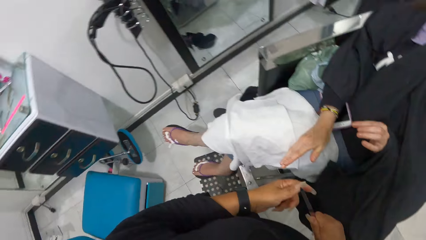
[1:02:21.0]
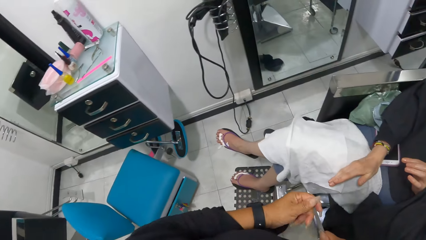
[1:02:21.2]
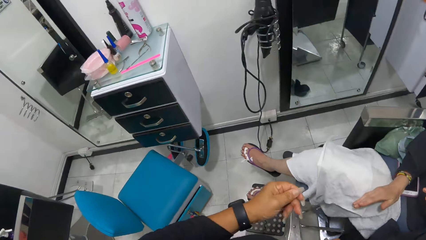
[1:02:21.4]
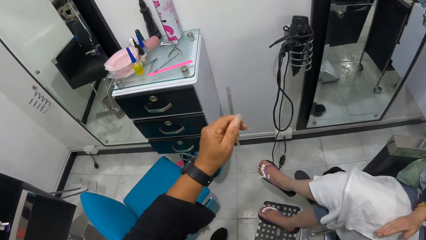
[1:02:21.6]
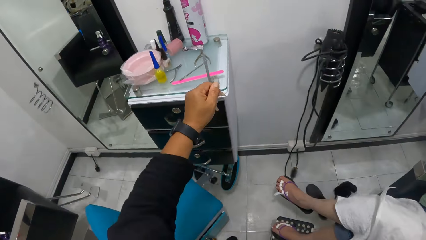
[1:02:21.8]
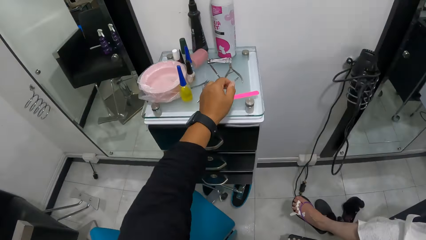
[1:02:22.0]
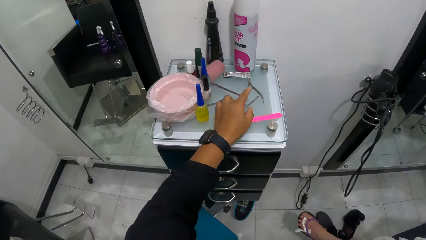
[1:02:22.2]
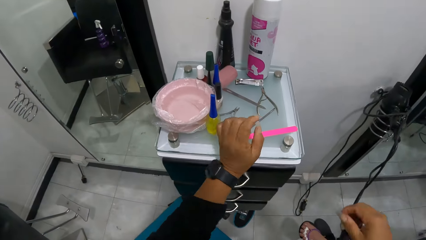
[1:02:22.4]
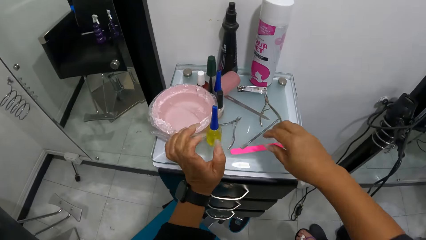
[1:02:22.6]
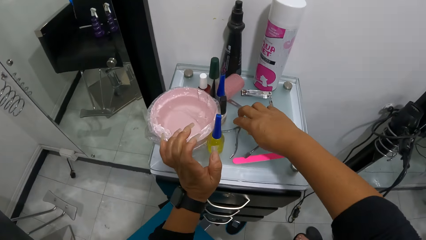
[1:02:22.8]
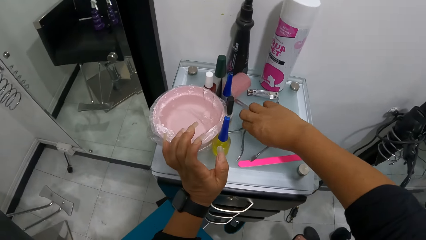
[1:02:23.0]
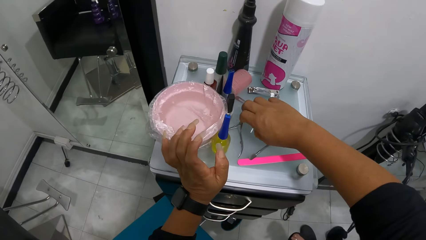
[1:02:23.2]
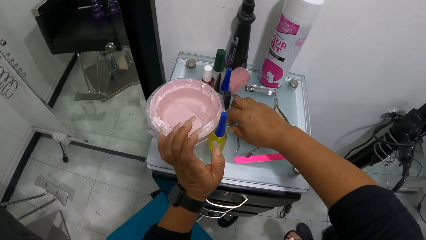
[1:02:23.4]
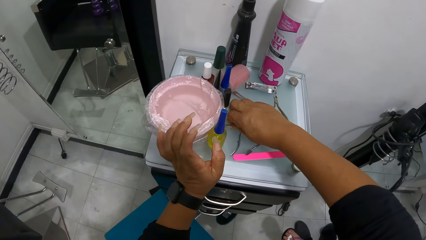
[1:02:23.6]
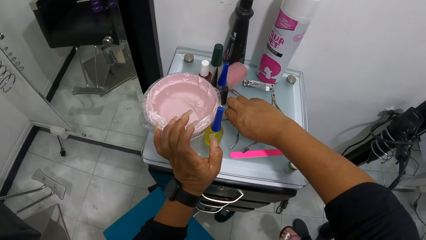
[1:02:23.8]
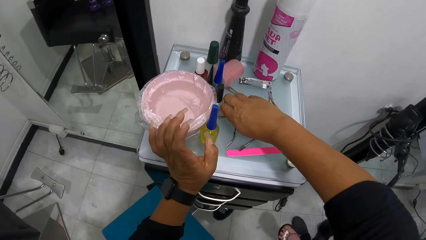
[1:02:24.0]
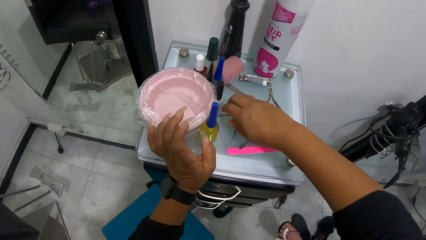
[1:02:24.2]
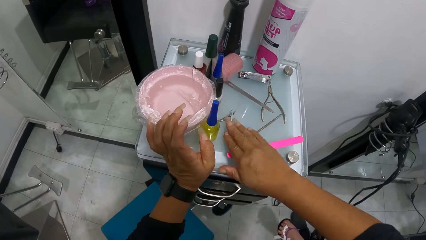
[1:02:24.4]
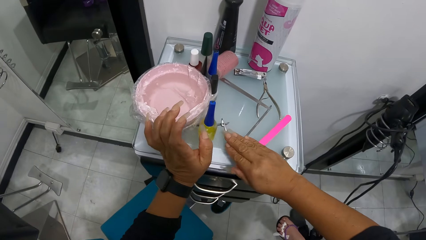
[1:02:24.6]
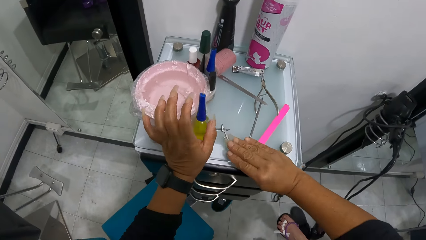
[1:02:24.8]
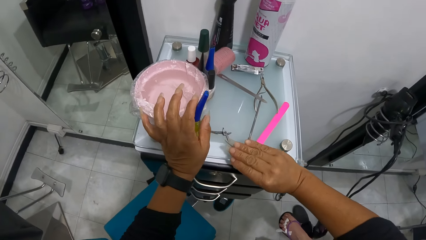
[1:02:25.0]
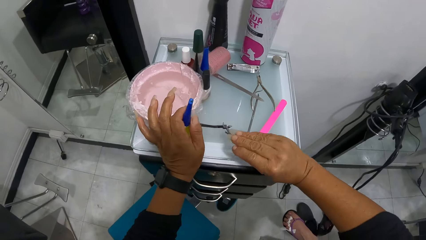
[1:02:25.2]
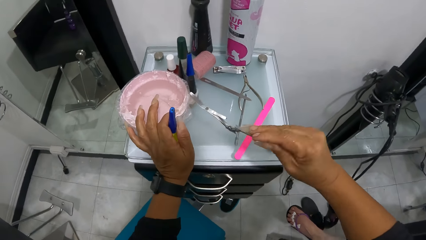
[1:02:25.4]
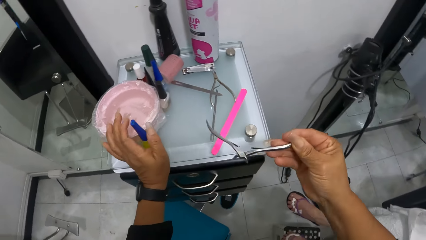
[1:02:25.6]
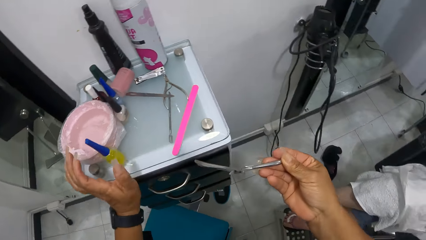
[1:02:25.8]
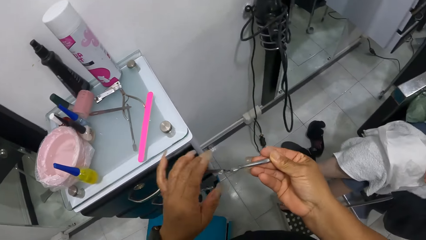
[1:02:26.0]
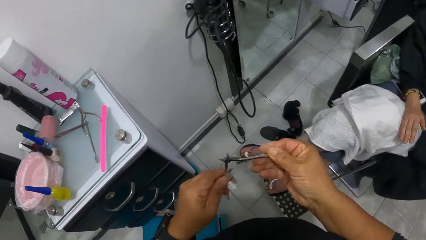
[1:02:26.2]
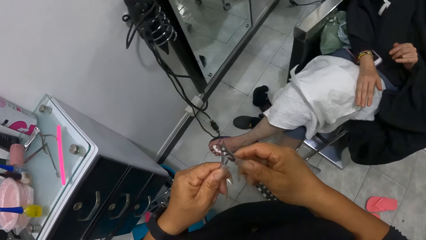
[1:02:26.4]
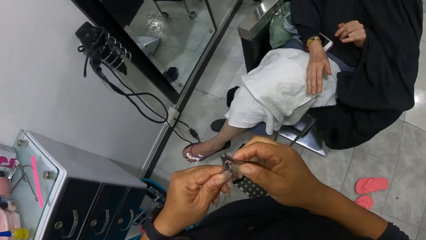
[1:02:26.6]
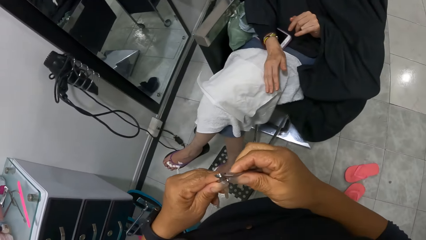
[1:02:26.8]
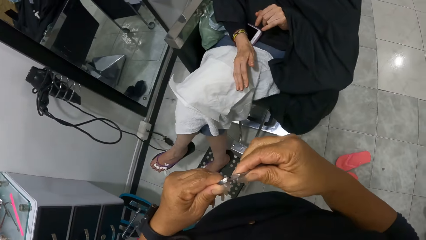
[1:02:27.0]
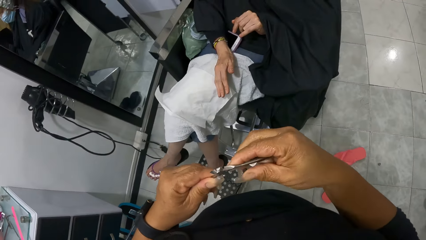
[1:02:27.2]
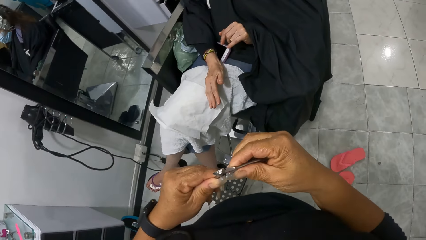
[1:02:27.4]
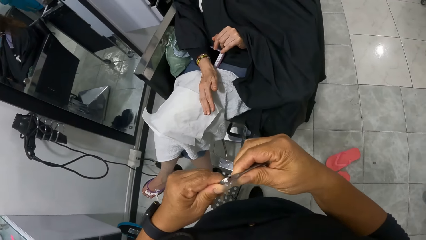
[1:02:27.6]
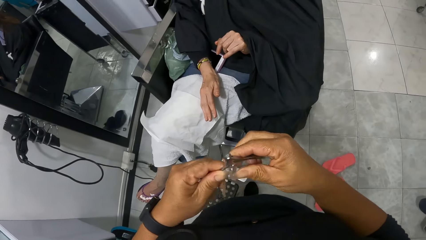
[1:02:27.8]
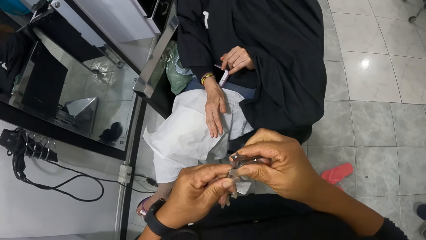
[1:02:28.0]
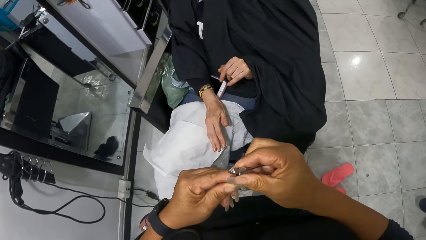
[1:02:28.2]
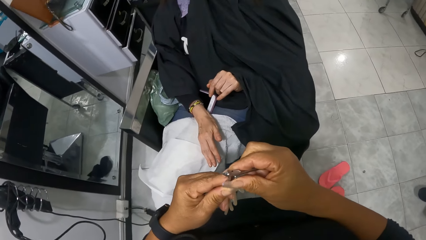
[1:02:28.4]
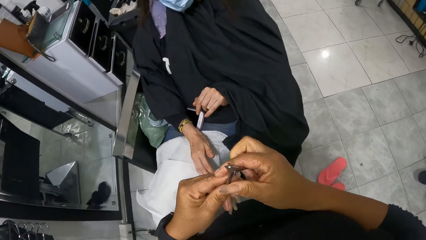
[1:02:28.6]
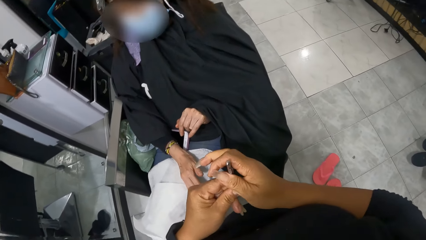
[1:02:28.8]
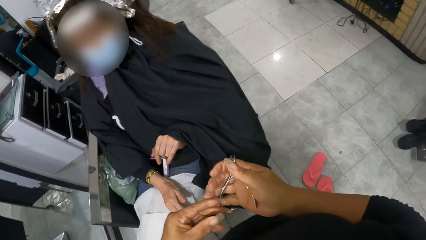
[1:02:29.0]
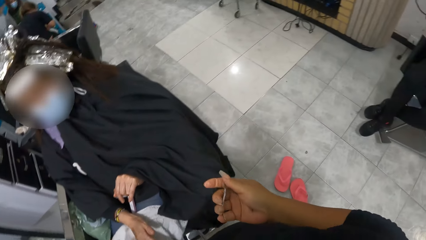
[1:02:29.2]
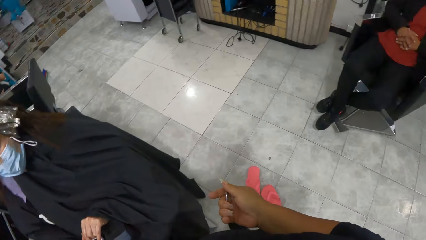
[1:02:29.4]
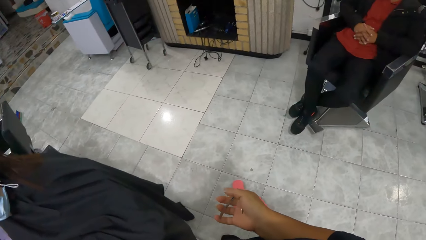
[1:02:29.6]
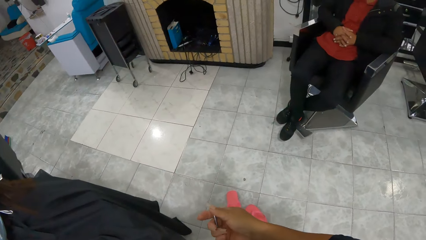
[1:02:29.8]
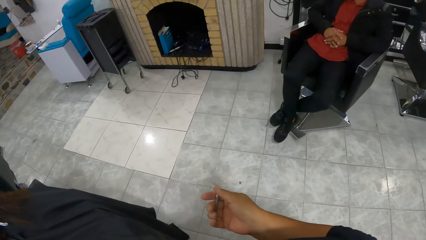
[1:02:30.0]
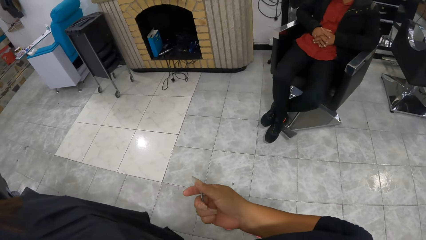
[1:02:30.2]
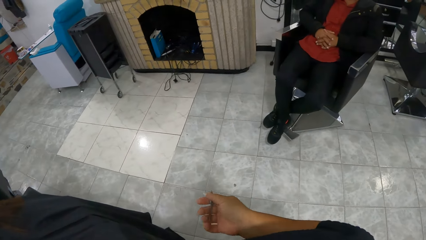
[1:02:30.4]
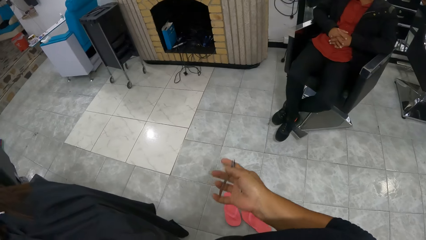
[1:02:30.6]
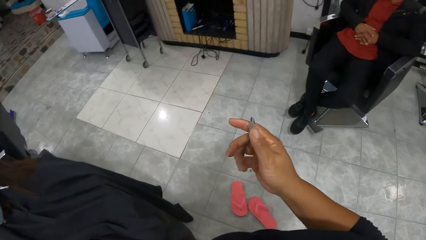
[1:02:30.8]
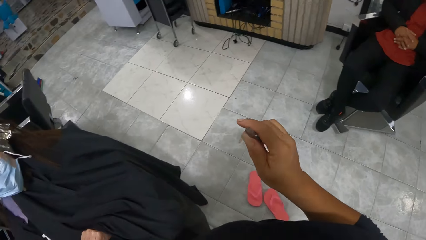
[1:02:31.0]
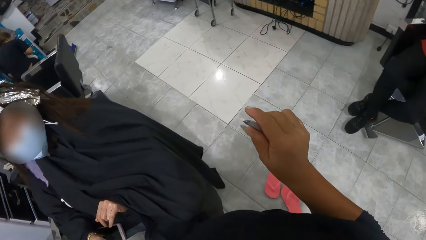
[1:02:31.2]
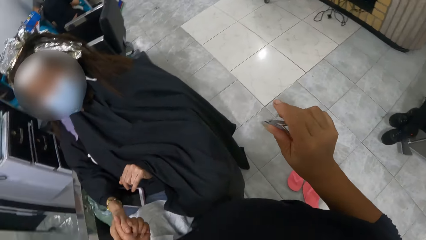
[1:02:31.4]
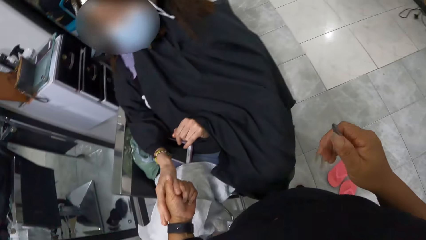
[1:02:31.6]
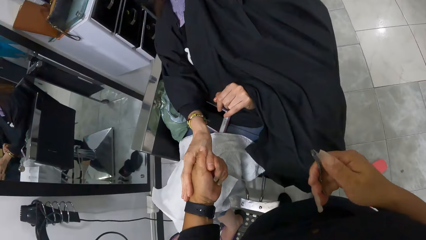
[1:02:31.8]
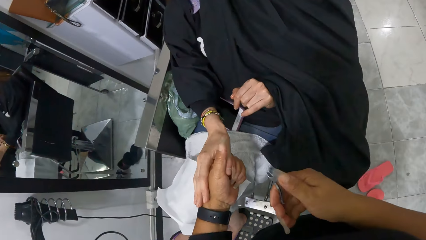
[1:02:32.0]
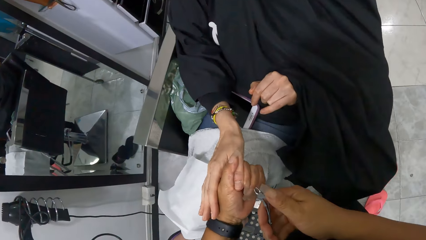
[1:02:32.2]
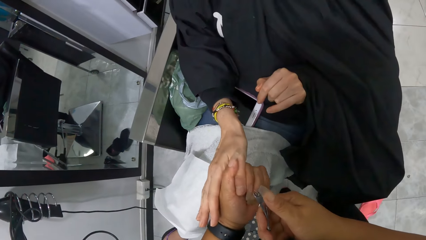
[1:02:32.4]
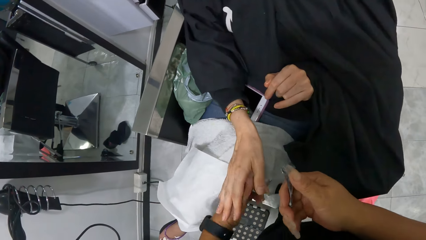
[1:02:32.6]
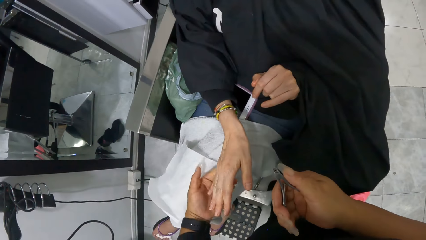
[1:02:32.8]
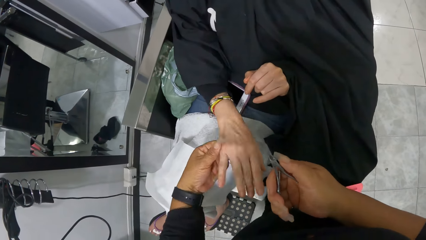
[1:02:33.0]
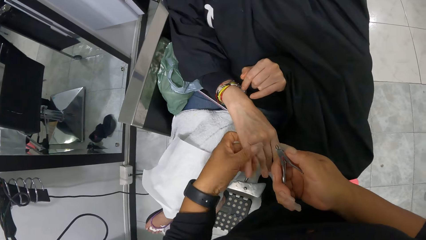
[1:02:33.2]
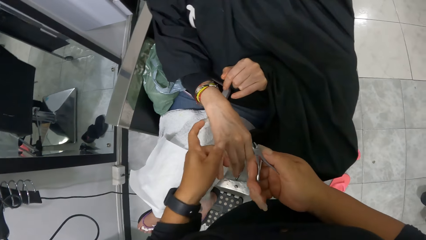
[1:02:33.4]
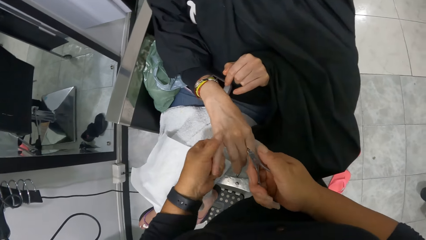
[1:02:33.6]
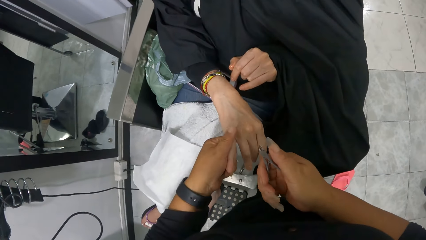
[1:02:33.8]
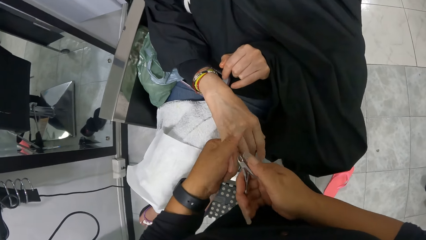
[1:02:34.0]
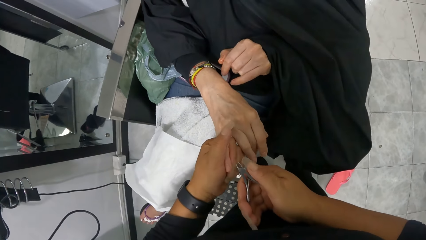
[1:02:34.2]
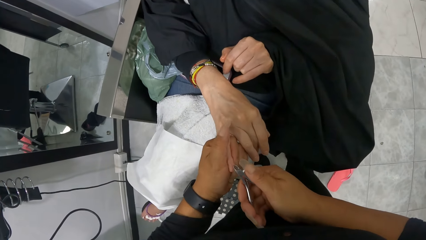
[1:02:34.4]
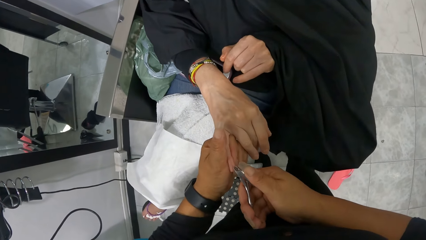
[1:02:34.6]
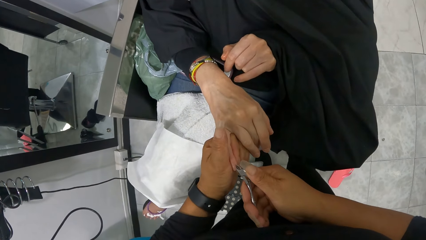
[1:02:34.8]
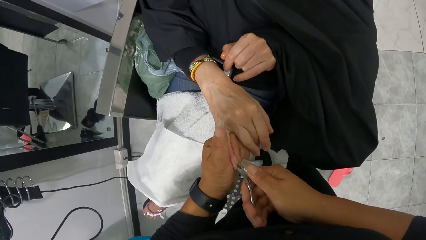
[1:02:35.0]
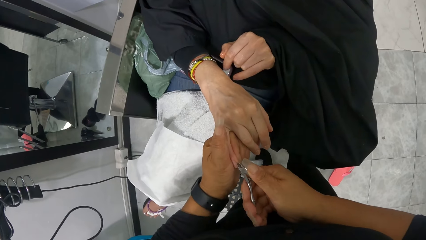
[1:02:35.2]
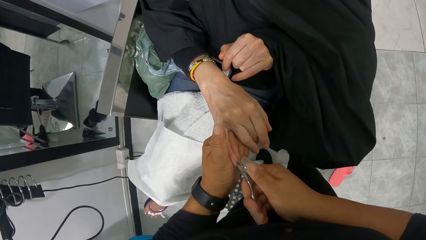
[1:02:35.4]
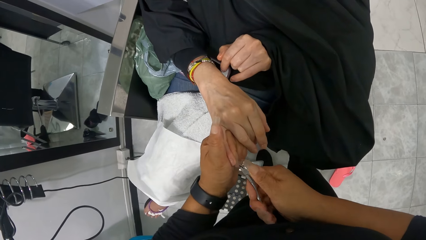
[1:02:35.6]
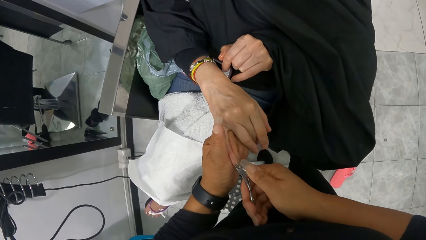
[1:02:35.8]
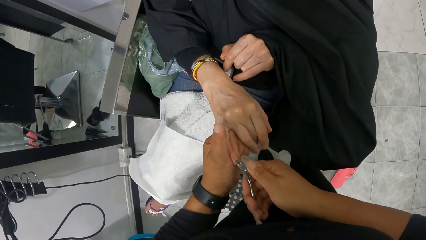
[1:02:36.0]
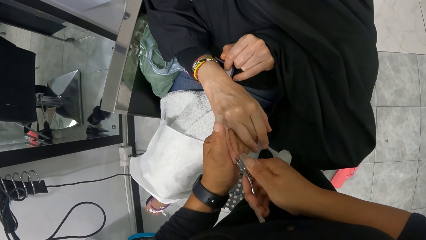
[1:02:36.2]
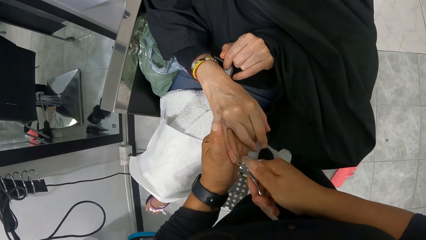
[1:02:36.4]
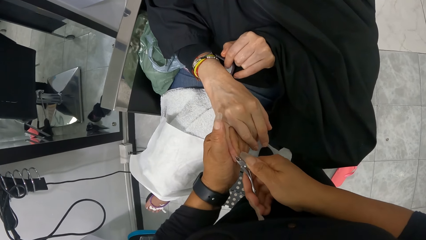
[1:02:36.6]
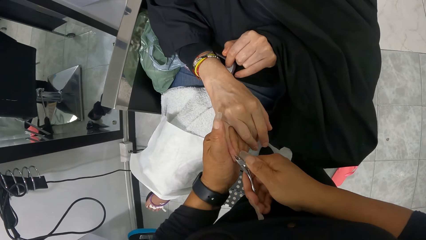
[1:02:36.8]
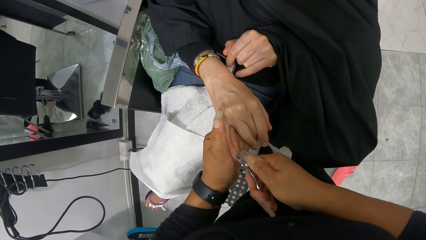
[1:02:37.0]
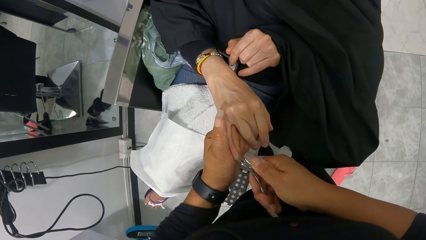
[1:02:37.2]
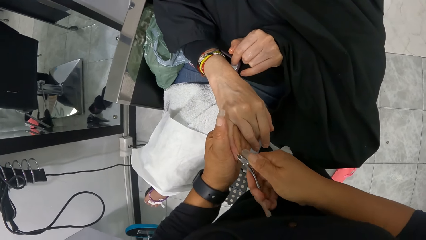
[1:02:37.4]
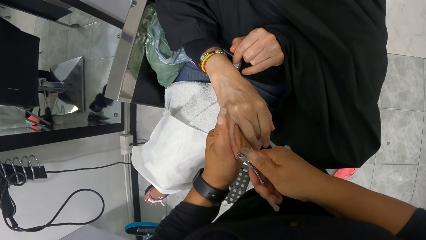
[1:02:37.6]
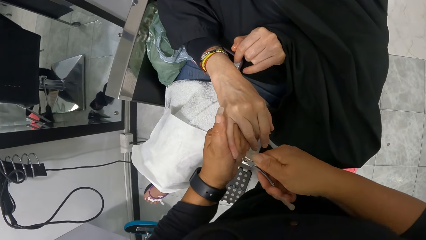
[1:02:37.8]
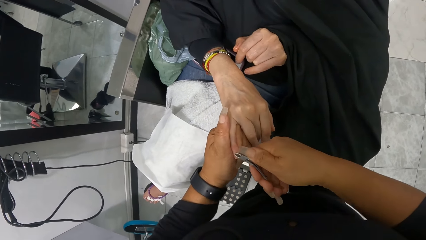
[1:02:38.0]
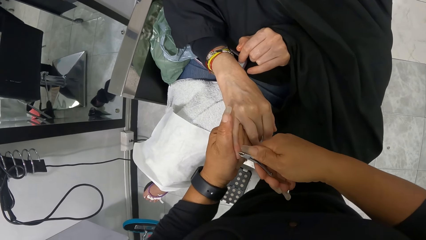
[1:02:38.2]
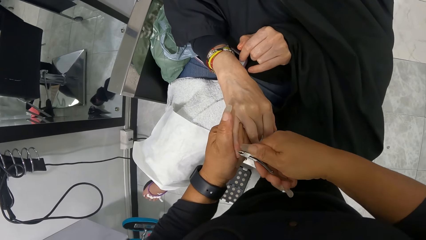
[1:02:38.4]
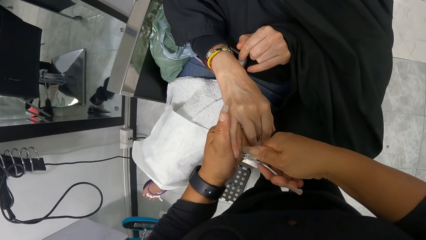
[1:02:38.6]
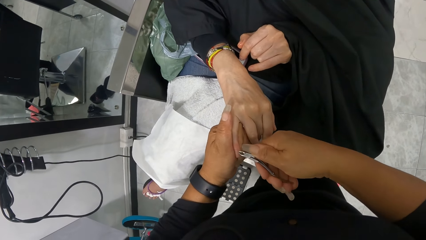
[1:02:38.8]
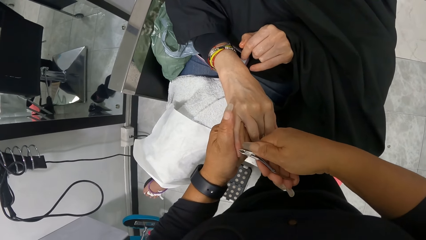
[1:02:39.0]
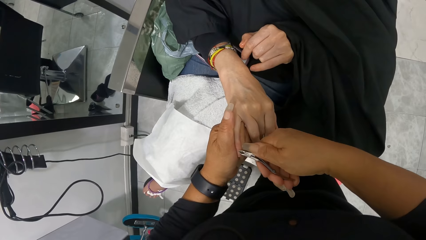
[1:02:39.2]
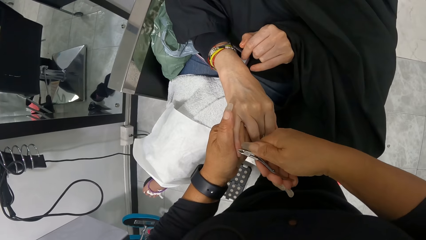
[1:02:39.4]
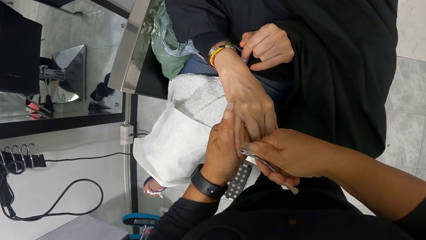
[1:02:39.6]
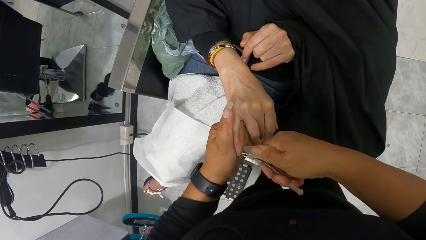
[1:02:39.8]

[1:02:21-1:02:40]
The camera wearer drops the nail file on the drawer with her left hand. She picks up a pair of cuticle nippers or nail trimmer from the drawer with her right hand. She holds a nail polish with the left hand. She holds the pair of cuticle nippers with both hands. She aligns the nail trimmer with both hands. She aligns the nail trimmer with the right hand. She stares at the nail trimmer. She trims the woman's right fingernails with the pair of cuticle nippers in her right hand. She aligns the hand of the woman.
